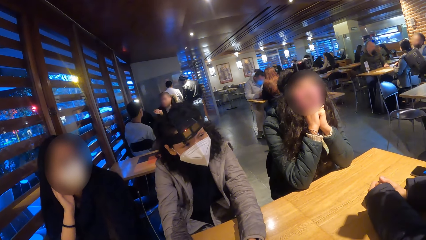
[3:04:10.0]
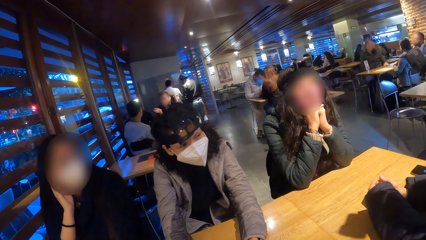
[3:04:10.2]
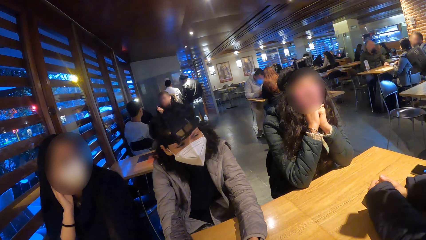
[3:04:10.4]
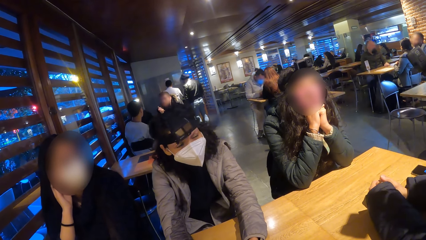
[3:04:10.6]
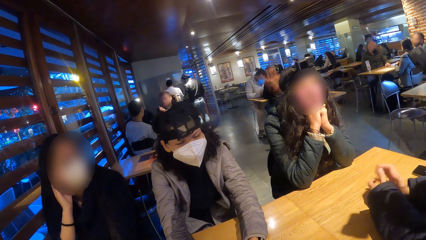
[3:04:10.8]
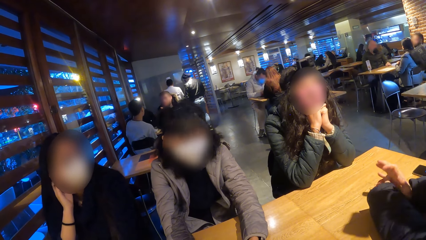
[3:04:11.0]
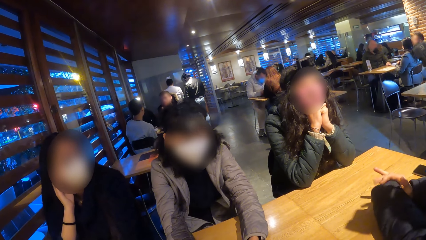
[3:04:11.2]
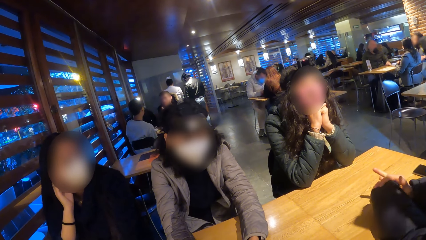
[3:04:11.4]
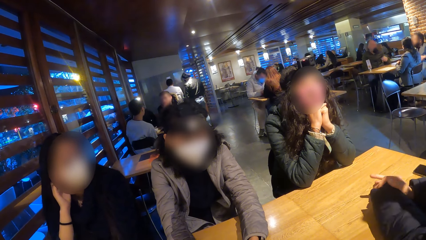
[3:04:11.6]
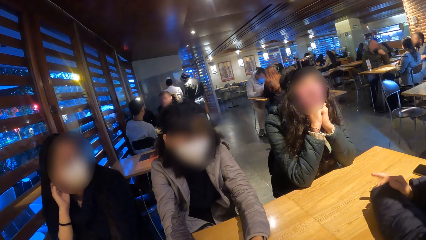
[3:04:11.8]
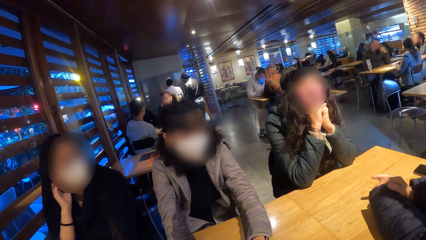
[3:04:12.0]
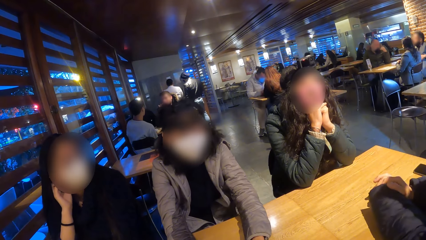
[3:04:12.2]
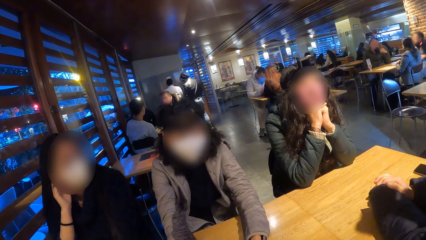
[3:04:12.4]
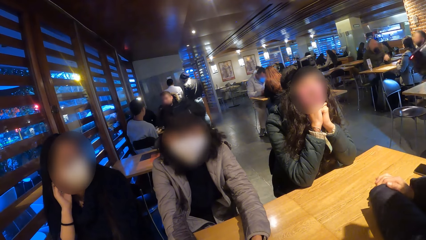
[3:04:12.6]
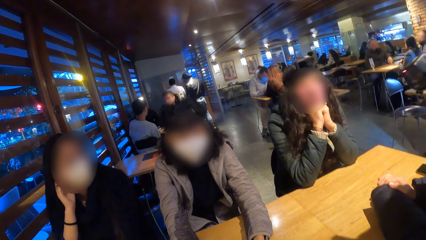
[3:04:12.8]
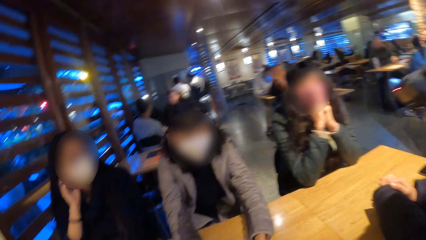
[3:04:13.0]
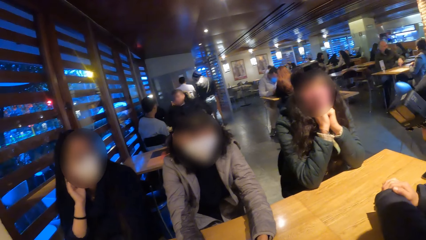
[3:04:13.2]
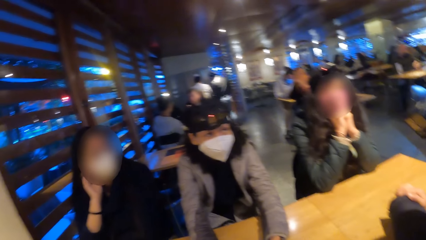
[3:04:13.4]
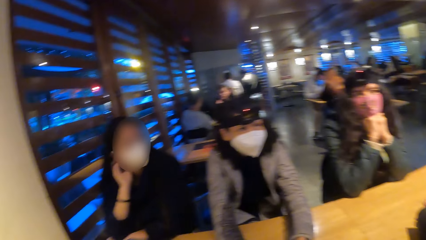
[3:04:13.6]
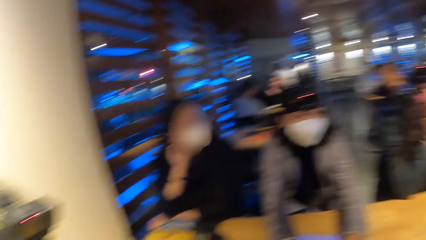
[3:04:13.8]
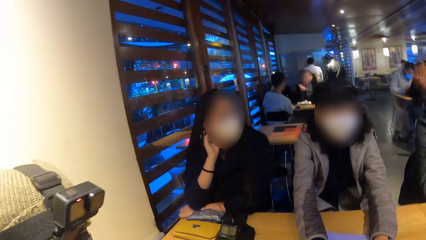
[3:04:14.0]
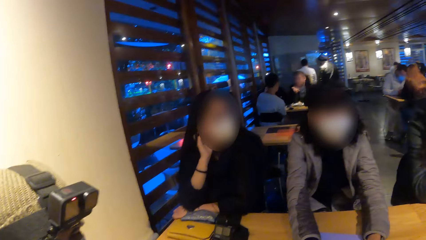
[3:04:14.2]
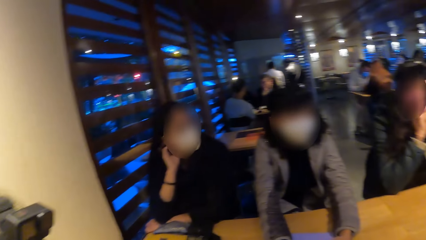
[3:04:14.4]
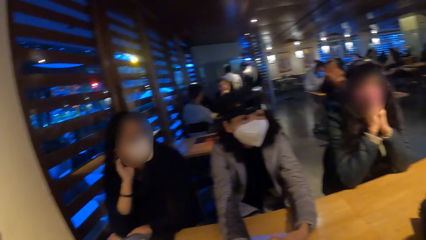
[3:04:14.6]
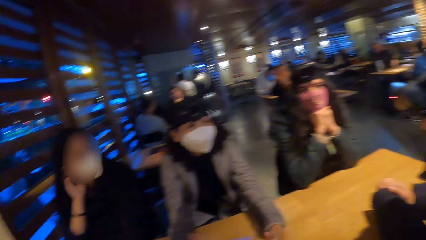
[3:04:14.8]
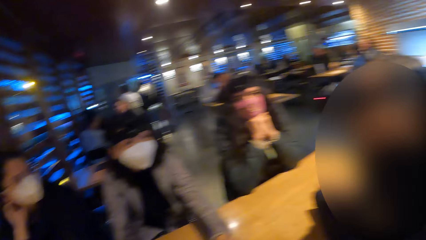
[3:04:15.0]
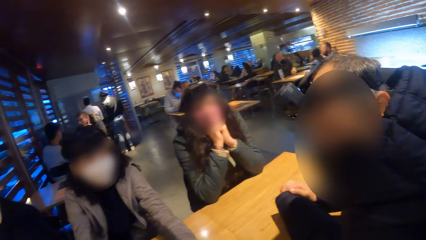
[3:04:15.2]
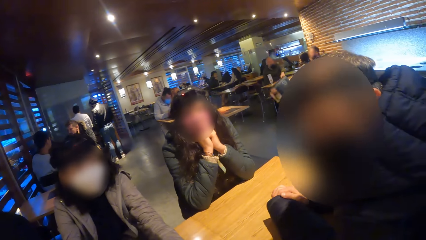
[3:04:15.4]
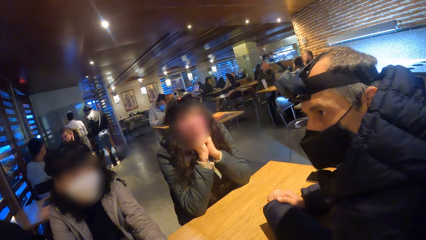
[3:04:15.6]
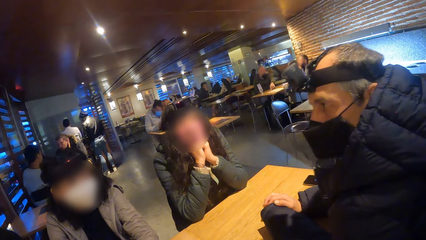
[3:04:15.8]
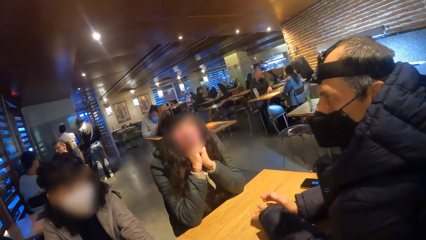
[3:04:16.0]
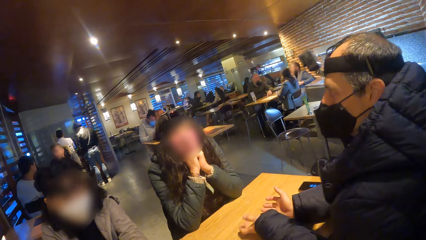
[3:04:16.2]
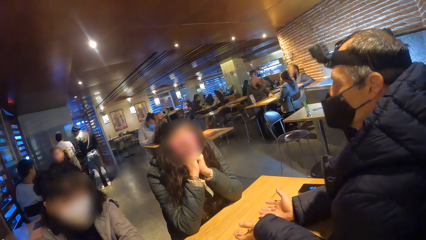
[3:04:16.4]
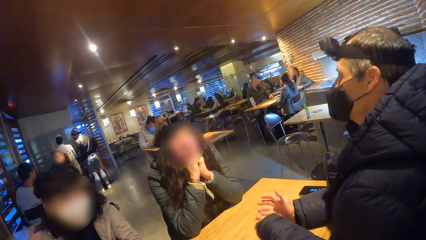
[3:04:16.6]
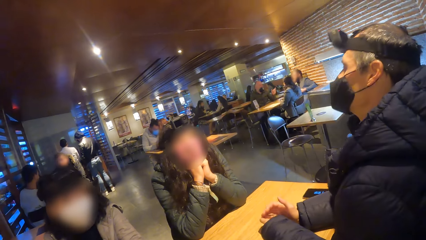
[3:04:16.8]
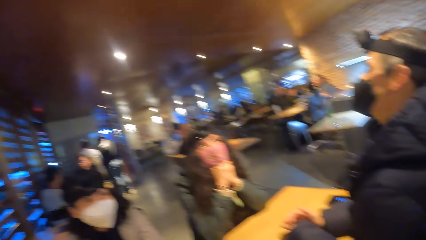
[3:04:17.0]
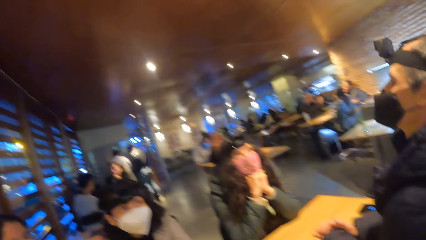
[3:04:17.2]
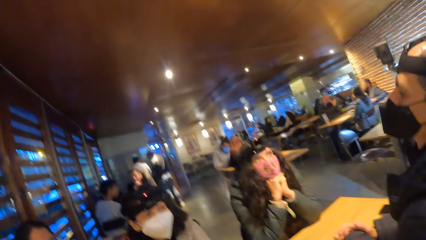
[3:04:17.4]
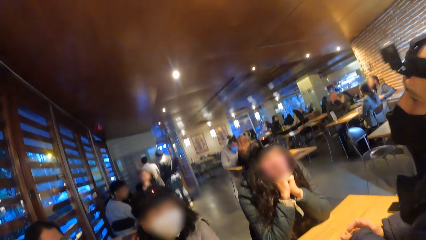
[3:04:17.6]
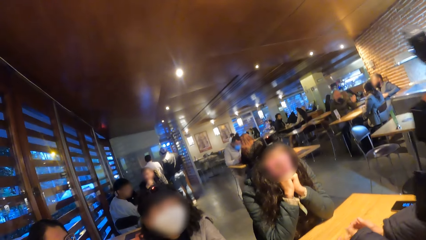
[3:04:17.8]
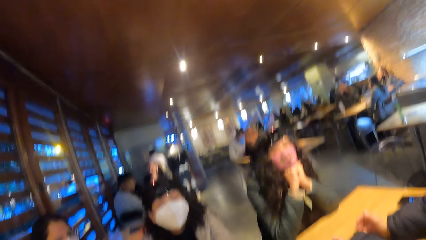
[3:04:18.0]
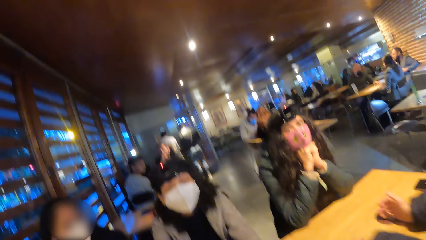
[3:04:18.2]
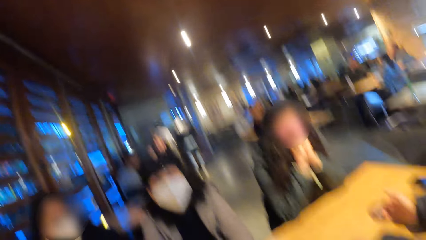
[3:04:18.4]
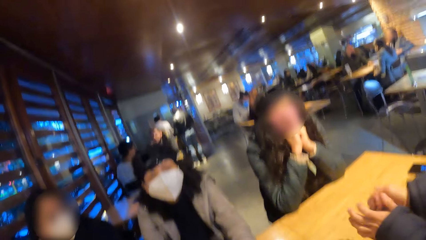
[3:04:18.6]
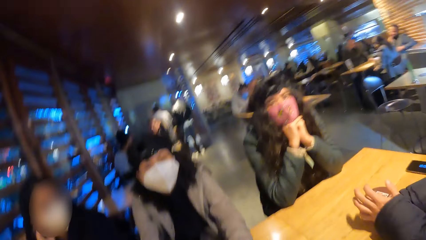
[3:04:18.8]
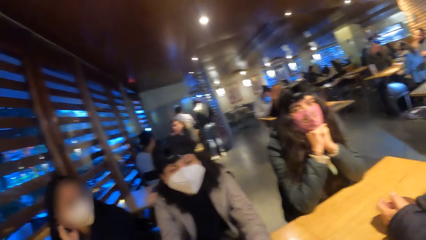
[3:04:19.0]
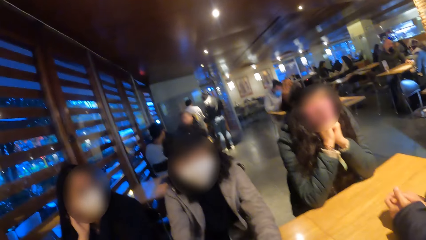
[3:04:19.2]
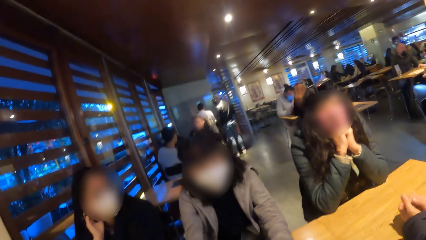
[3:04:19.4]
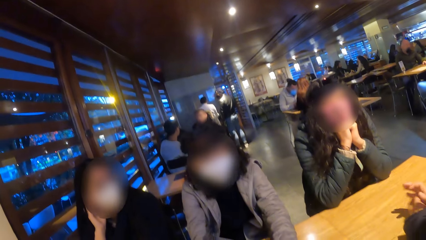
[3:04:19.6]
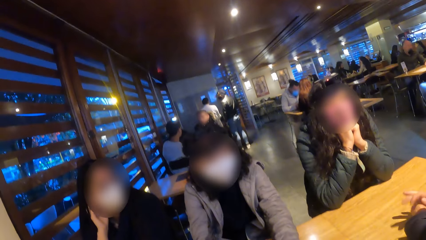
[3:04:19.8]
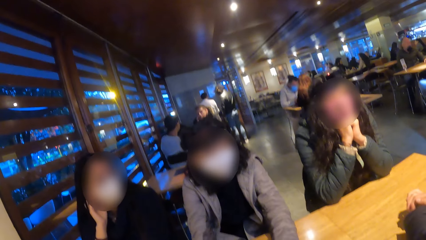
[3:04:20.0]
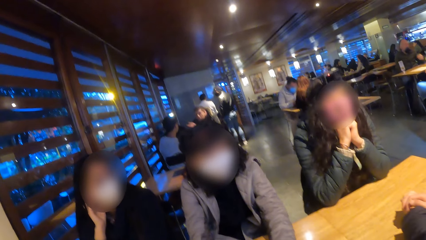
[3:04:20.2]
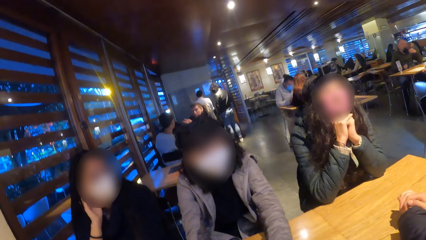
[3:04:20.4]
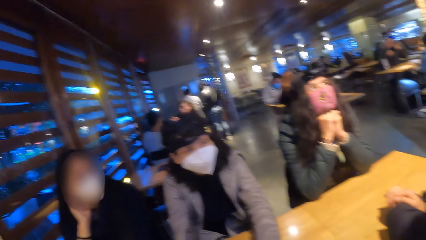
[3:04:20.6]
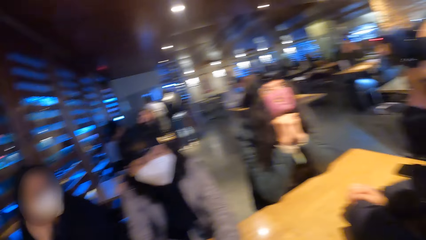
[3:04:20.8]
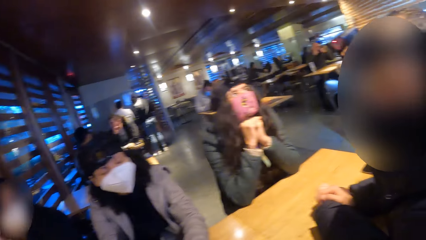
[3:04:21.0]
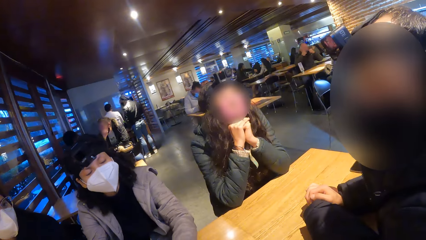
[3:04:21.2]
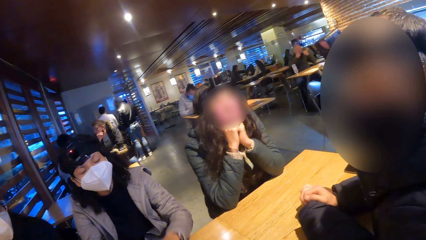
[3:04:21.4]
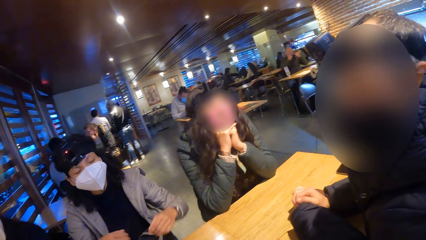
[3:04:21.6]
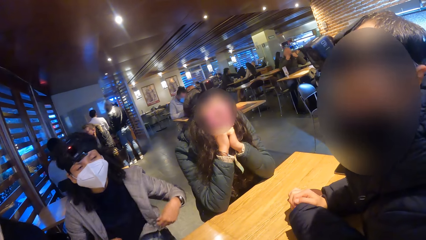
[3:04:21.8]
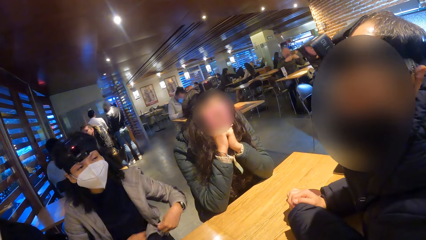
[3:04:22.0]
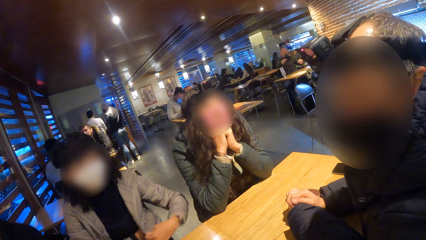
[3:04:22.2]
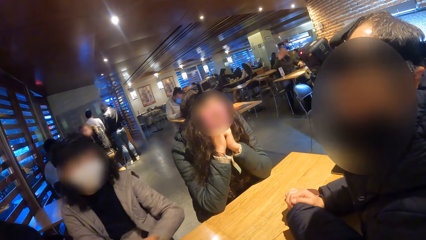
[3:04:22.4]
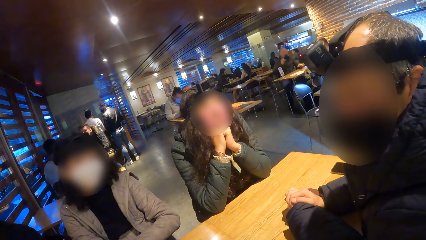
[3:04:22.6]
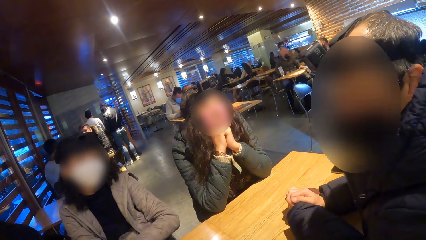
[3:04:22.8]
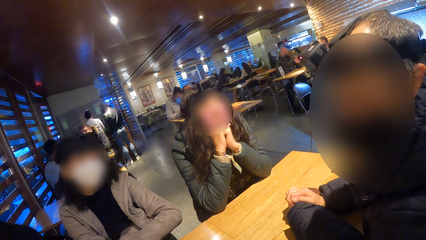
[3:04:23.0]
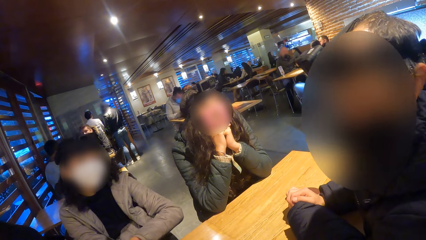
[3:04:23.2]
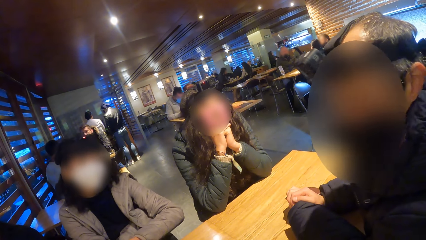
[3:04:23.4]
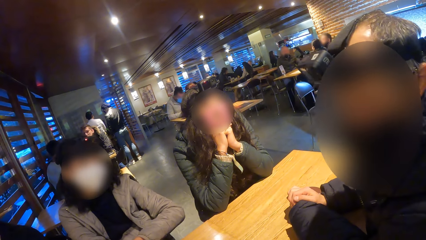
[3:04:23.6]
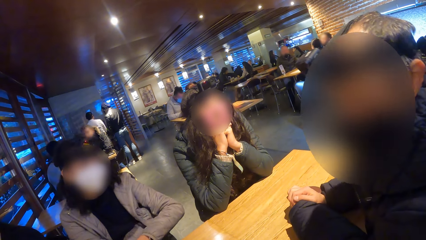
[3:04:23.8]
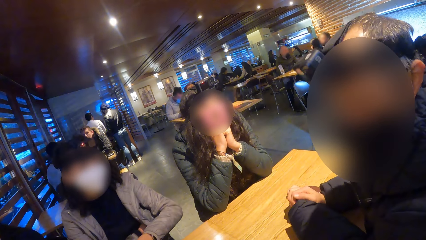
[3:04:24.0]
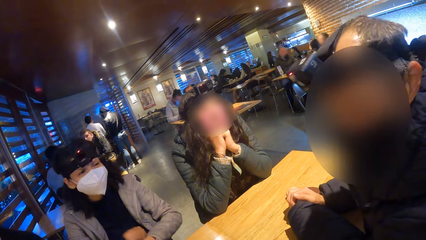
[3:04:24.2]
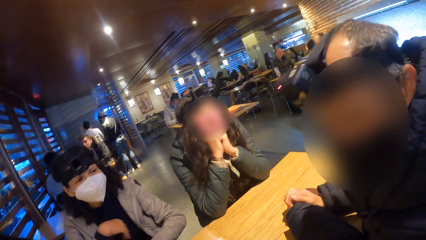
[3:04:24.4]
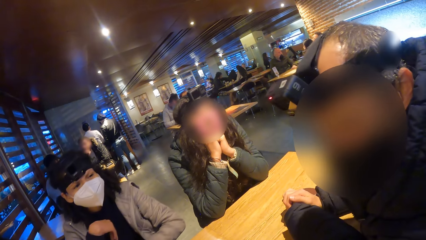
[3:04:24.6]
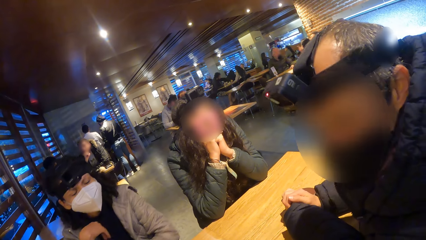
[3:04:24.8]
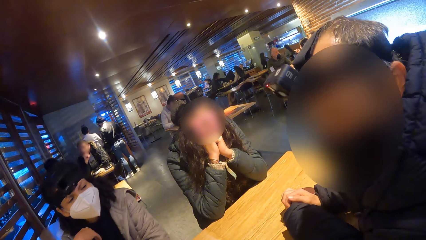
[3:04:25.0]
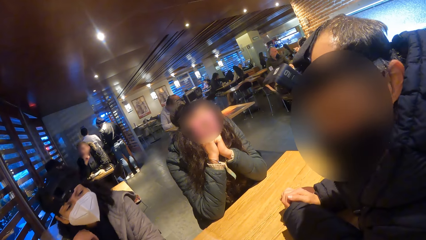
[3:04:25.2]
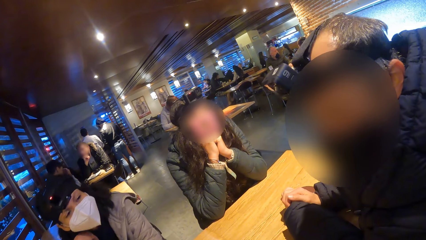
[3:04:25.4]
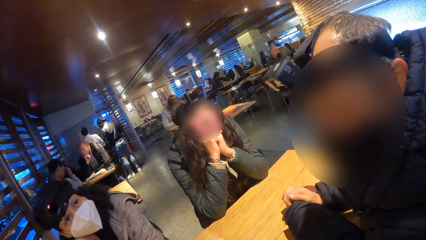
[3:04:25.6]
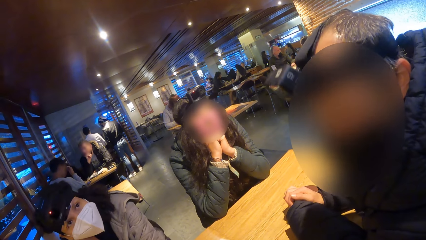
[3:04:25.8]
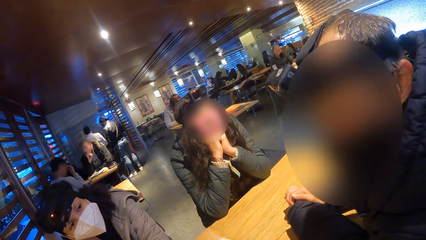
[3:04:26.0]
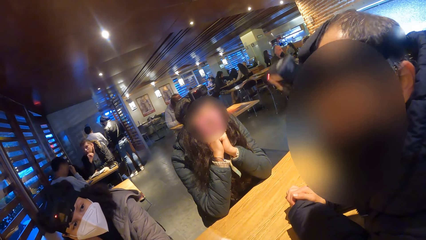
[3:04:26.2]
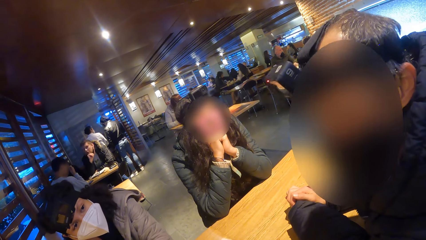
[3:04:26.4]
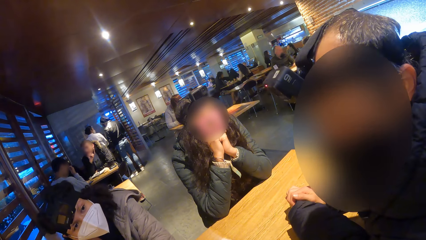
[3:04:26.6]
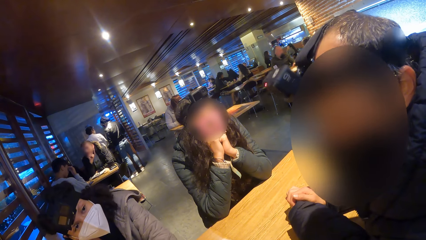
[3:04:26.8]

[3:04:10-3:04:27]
The camera wearer turns towards a woman. They turn towards a man. They turn towards another woman. A third woman removes her left hand from the table. She puts her right hand inside her jacket.
